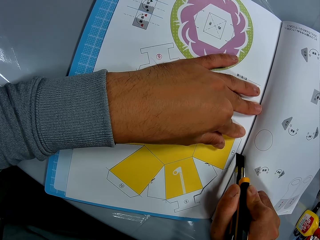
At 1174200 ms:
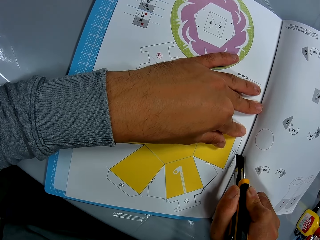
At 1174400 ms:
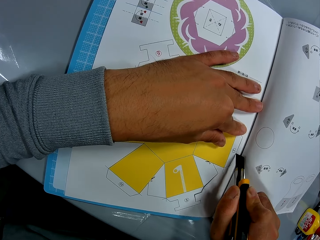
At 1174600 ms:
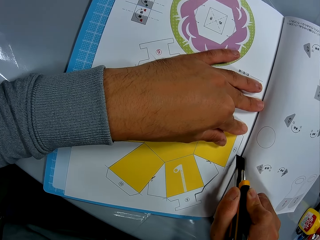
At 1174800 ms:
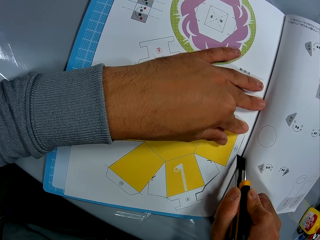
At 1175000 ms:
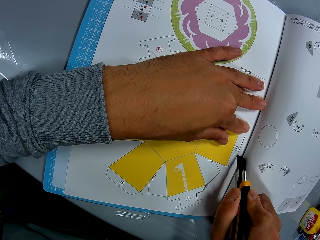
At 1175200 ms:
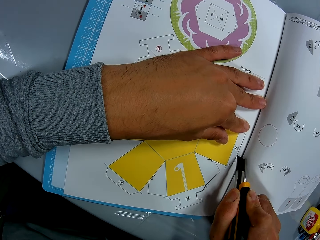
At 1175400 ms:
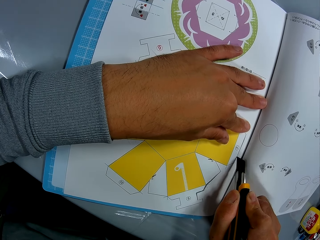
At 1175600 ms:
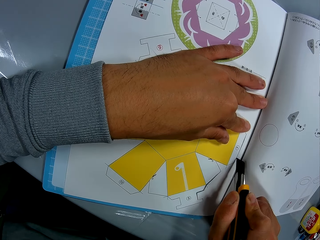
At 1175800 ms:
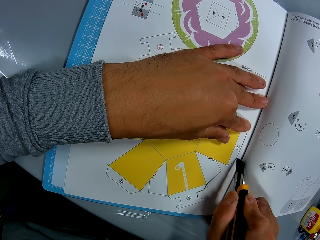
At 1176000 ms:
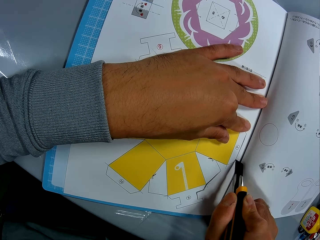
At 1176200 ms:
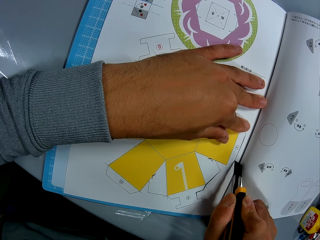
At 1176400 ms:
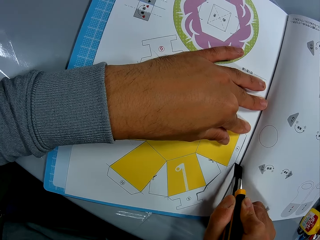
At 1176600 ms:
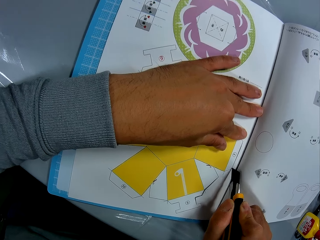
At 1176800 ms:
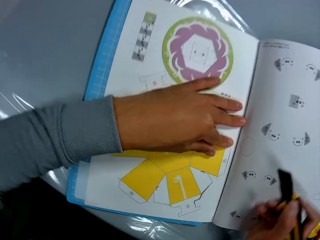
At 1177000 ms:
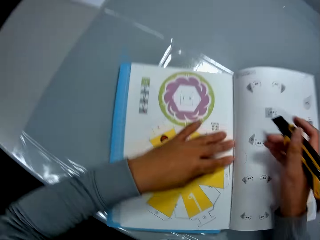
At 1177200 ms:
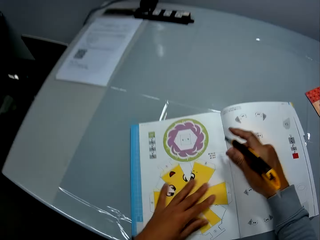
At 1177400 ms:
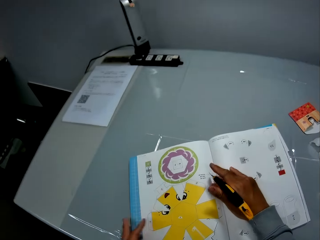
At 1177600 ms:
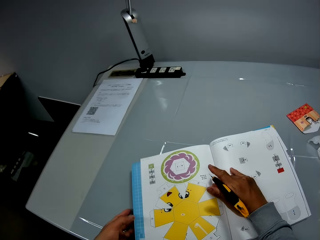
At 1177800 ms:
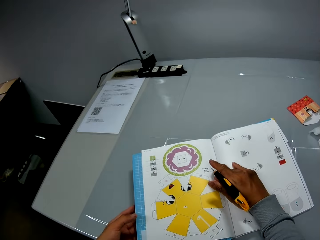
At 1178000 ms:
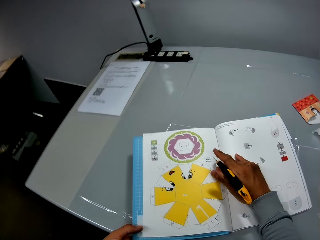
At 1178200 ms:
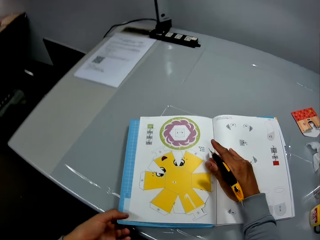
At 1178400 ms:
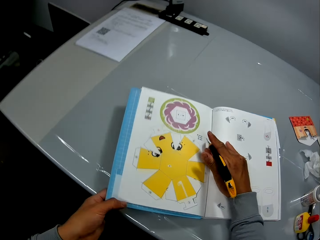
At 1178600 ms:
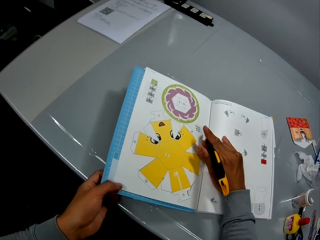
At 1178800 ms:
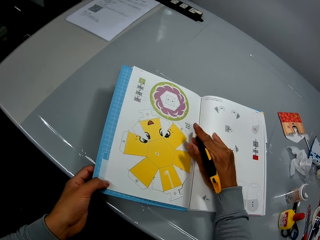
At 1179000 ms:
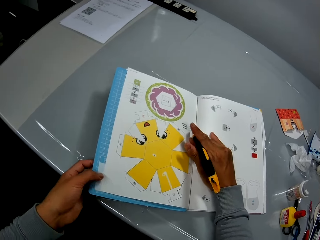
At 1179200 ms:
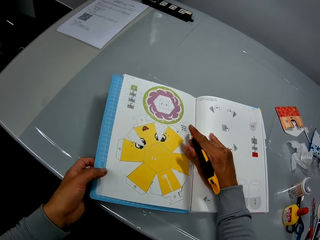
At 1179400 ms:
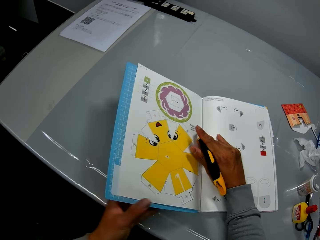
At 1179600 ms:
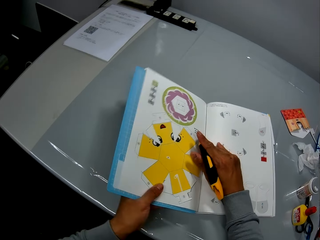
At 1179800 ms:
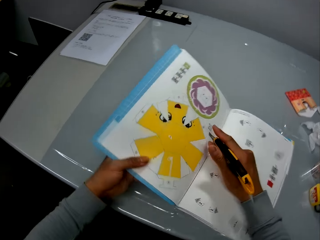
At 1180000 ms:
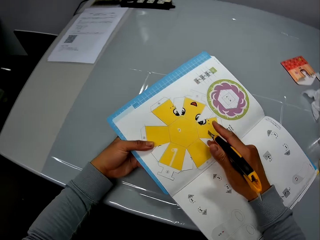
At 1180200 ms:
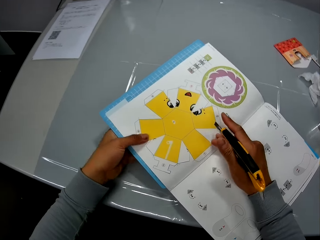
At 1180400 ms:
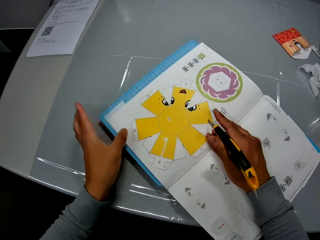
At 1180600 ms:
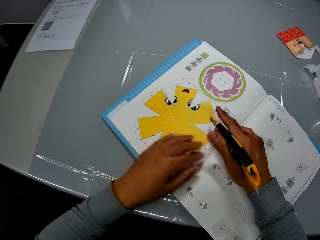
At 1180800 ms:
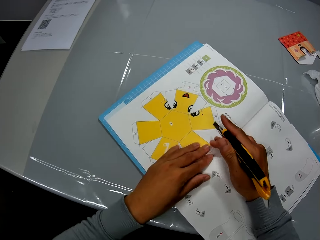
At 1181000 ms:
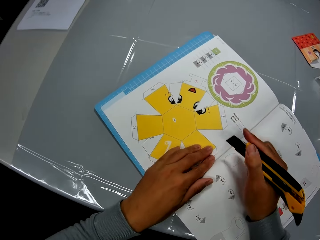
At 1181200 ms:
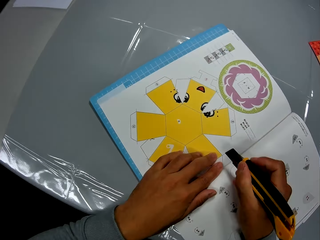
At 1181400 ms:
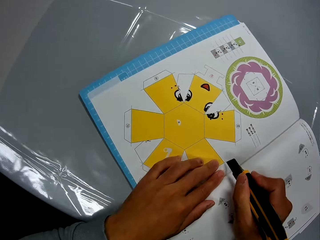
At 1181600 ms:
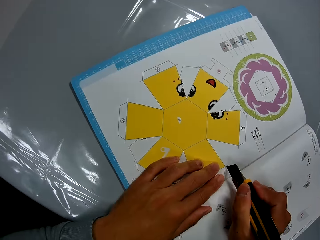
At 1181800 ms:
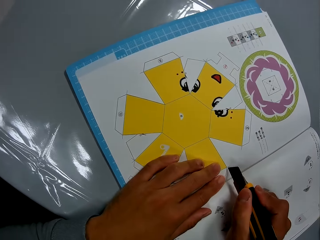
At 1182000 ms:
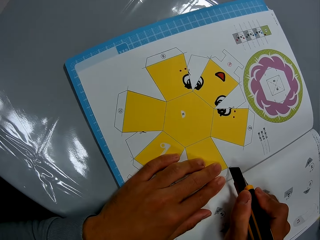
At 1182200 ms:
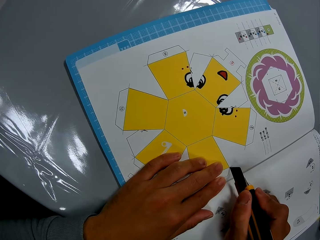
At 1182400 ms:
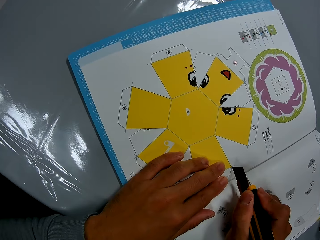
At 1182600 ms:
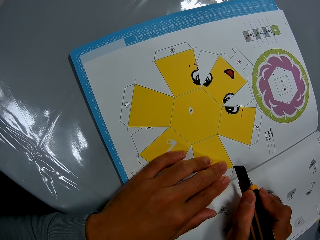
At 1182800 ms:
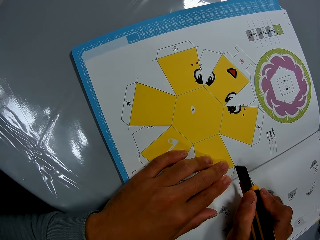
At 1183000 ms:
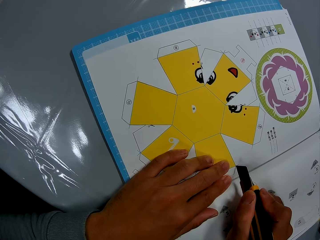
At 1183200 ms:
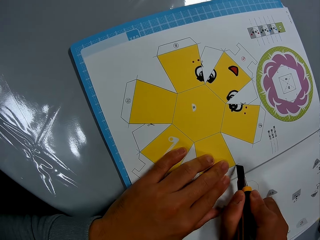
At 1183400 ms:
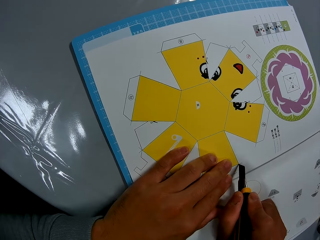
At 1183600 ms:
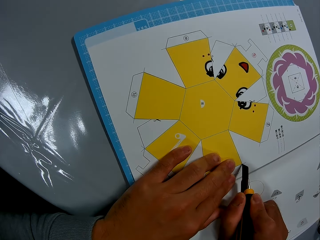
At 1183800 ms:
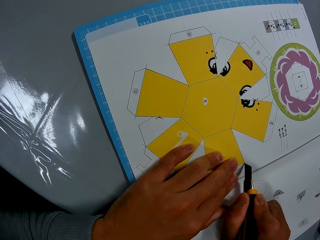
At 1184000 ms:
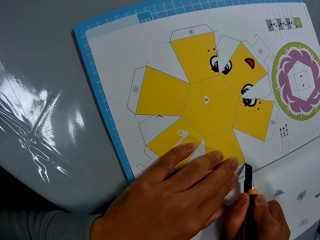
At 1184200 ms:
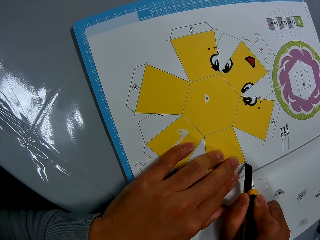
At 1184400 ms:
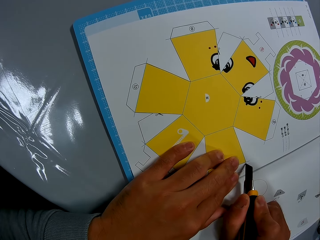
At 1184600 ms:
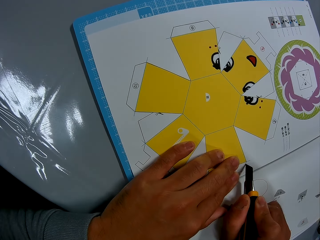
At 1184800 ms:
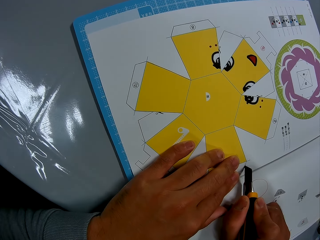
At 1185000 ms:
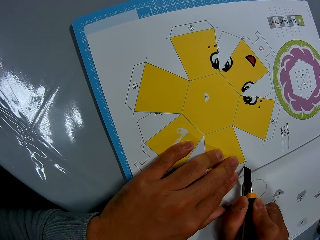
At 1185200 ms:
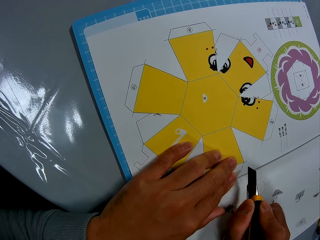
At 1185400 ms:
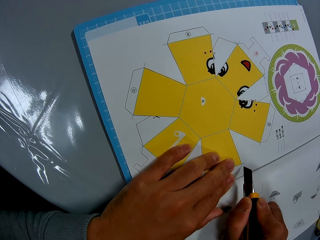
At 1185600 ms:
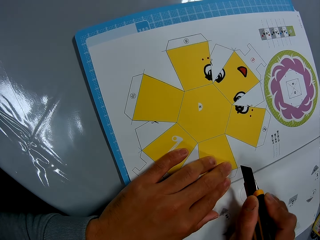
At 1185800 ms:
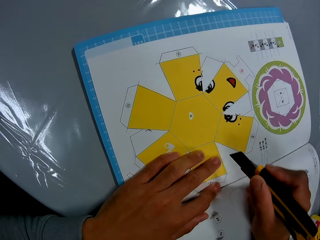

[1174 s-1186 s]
The camera wearer adjusts the craft pieces book on the table. He places his left hand on the craft book. He adjusts the craft knife on the craft pieces book page. He cuts the craft pieces book page using the craft knife on the mat craft board.

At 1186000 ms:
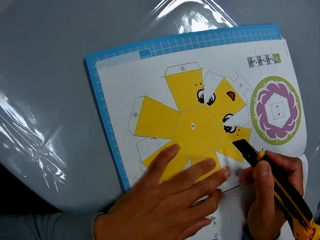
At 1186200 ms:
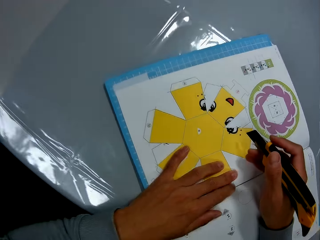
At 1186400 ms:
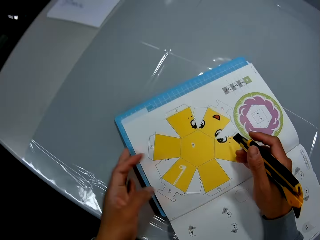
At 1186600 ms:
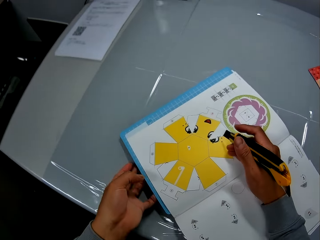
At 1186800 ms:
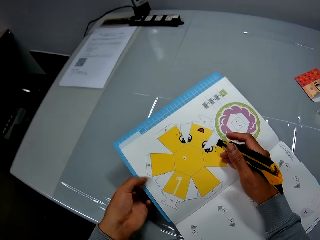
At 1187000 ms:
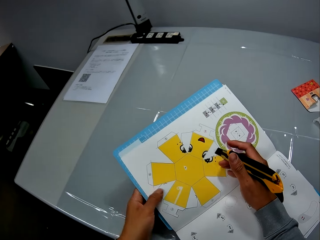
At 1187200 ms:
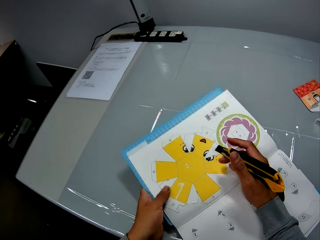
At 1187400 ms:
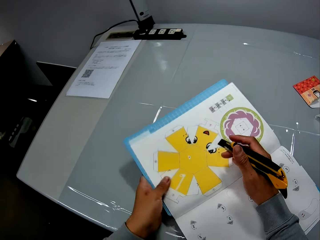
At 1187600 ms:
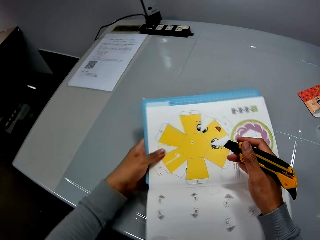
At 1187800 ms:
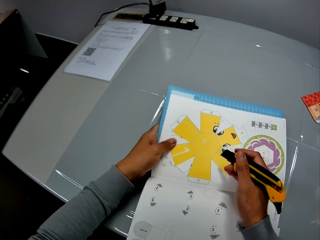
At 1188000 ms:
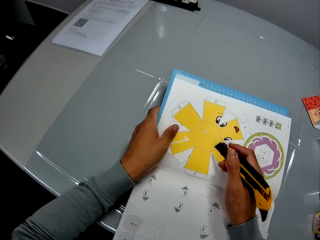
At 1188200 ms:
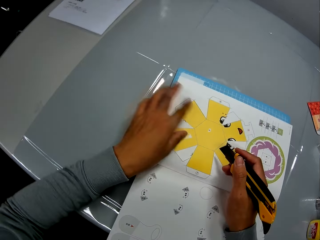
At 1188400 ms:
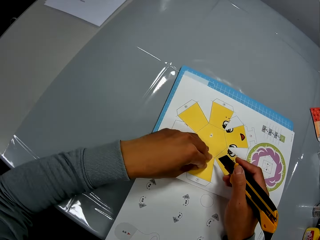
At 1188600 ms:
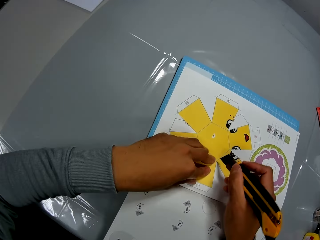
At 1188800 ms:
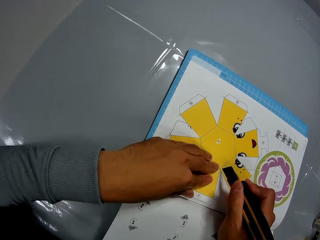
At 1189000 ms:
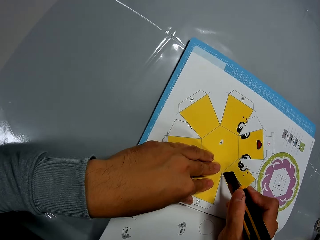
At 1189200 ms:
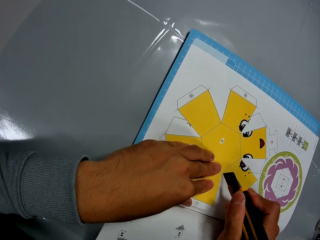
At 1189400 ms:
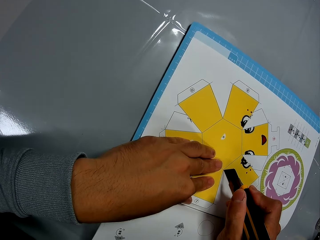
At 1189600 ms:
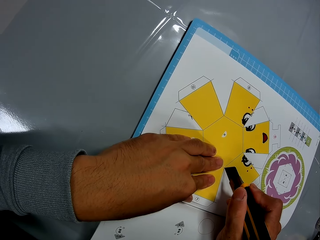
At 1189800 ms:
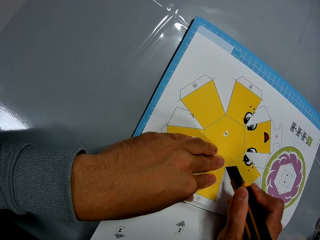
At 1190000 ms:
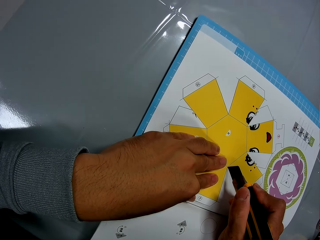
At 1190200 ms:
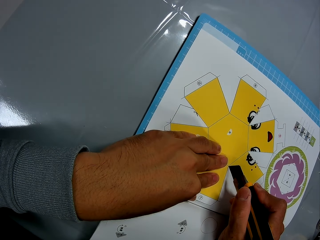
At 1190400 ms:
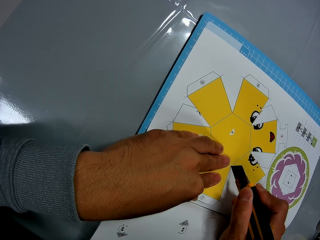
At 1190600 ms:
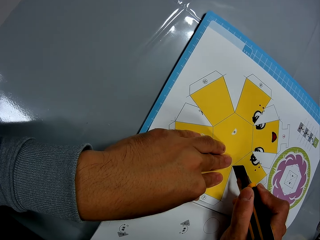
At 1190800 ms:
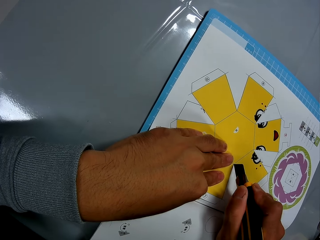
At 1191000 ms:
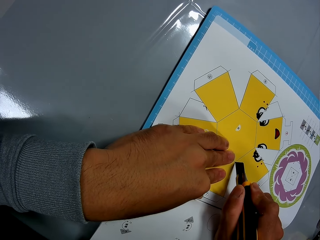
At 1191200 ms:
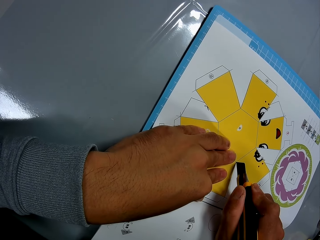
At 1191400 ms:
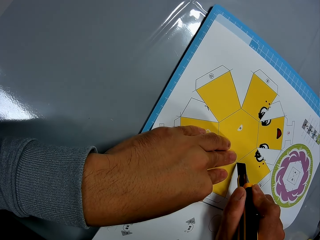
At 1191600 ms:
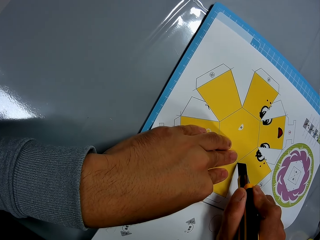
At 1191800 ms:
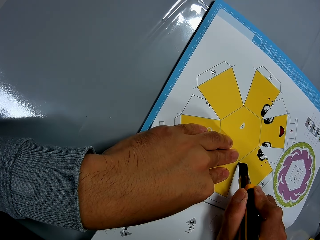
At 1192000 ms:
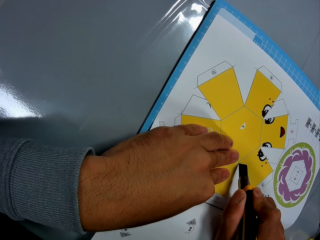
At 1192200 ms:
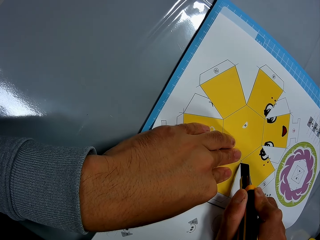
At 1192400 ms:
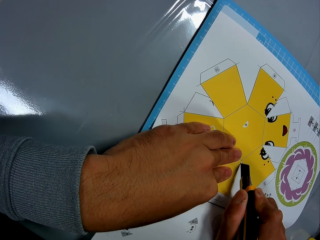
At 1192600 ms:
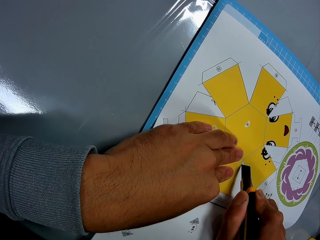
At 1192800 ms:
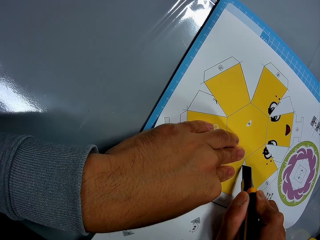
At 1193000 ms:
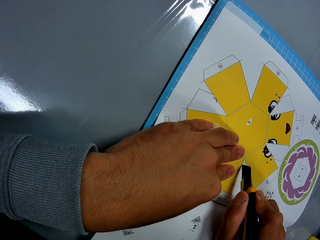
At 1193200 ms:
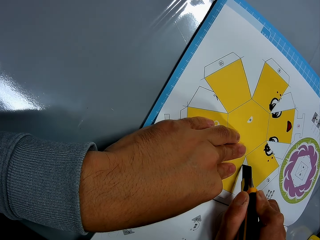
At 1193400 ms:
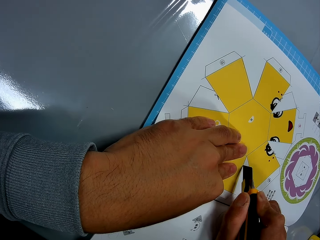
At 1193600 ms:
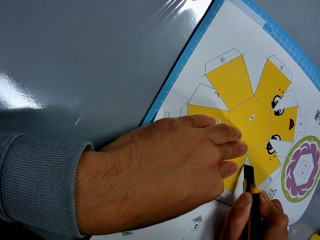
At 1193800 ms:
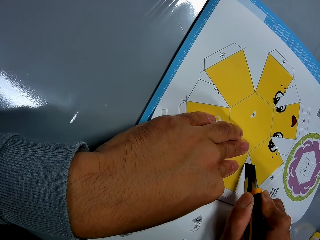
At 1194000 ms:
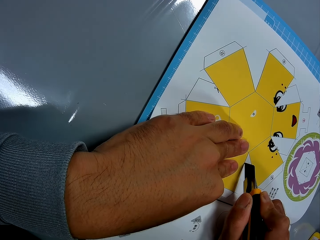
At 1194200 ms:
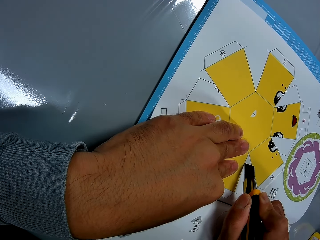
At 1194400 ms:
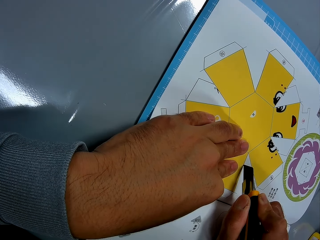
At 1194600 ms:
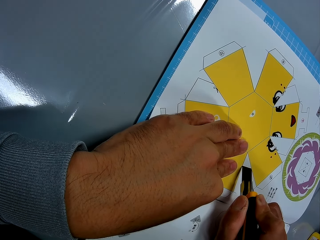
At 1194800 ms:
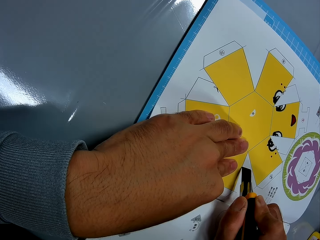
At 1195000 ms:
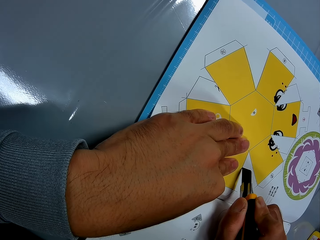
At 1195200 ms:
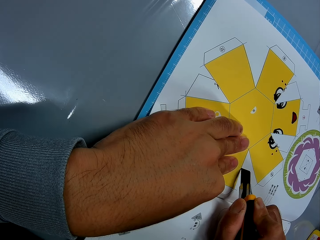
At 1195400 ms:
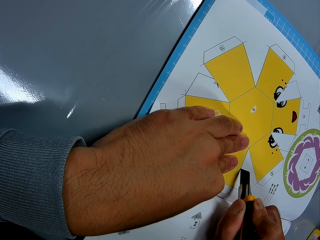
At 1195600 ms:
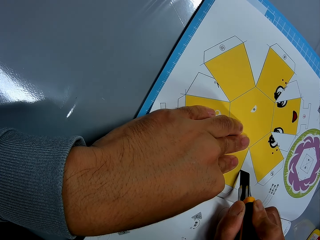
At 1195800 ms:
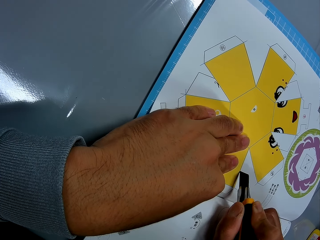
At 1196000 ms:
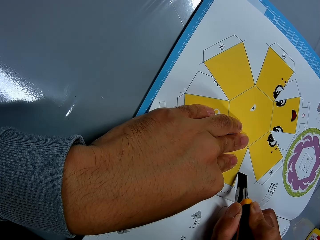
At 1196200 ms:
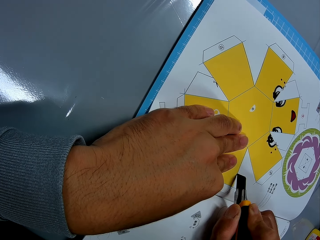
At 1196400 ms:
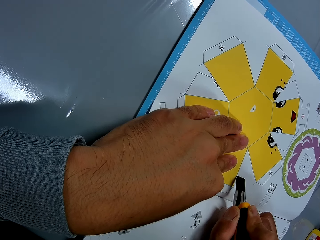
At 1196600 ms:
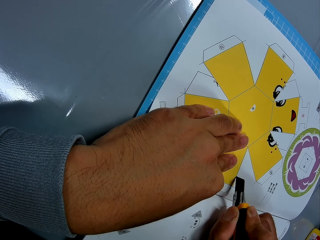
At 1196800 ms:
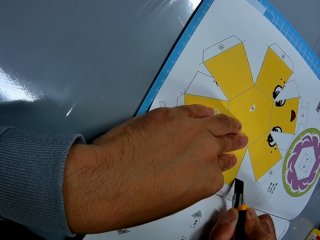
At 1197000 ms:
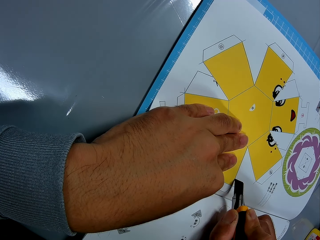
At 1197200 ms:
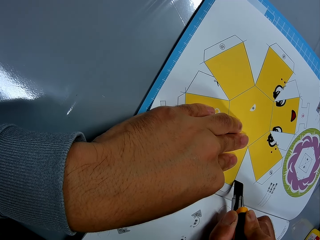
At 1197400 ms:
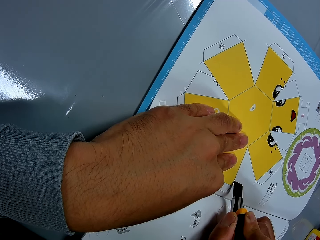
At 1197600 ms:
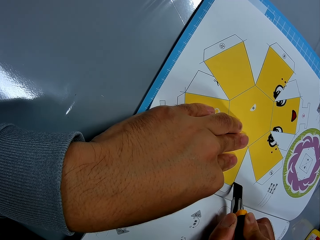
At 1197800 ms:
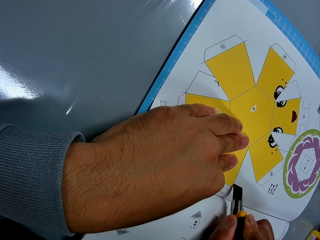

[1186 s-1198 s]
The camera wearer adjusts the craft pieces book on the table. He rotates the craft book. He places his left hand on the craft book. He adjusts the craft knife on the craft pieces book page. He cuts the craft pieces book page using the craft knife on the mat craft board.
